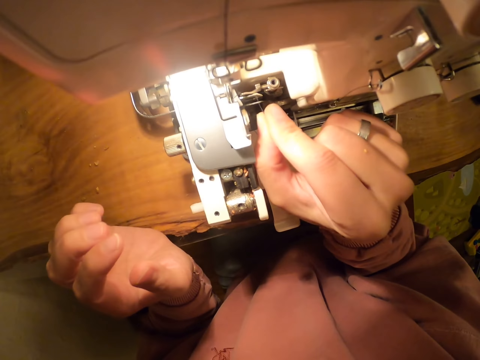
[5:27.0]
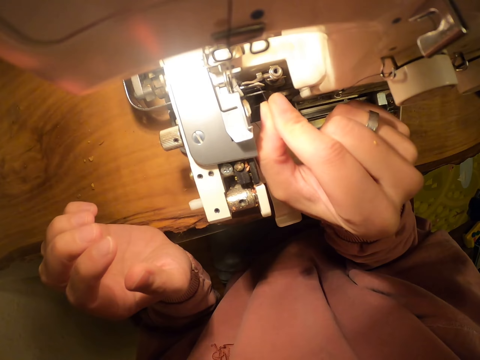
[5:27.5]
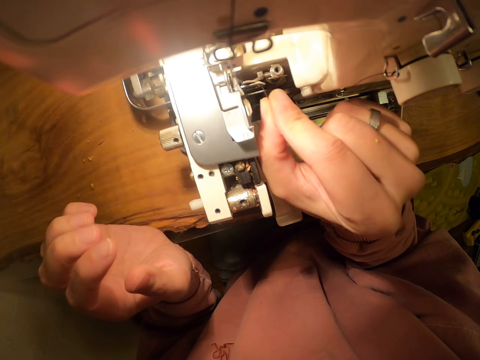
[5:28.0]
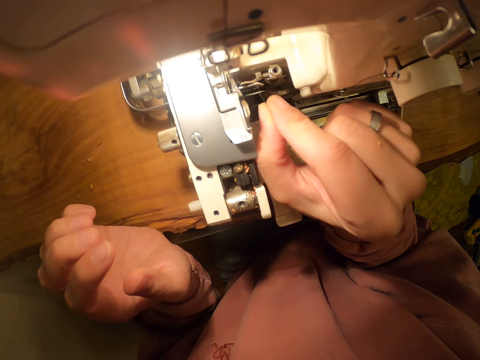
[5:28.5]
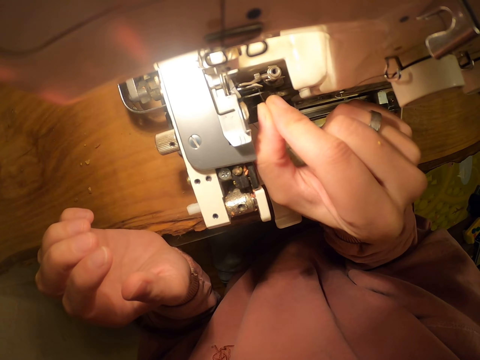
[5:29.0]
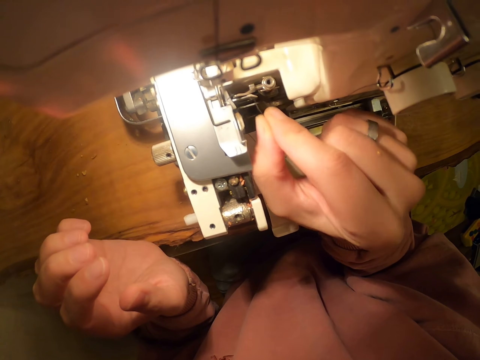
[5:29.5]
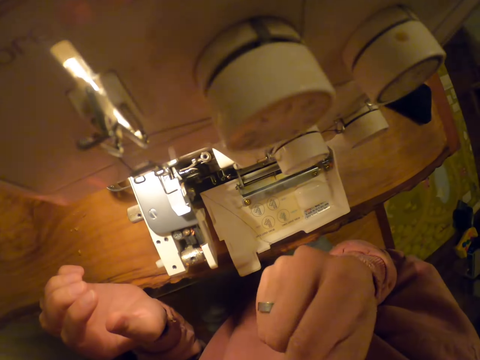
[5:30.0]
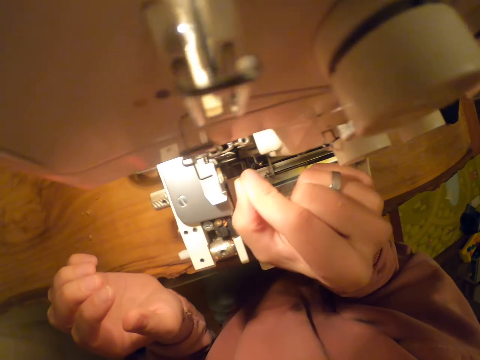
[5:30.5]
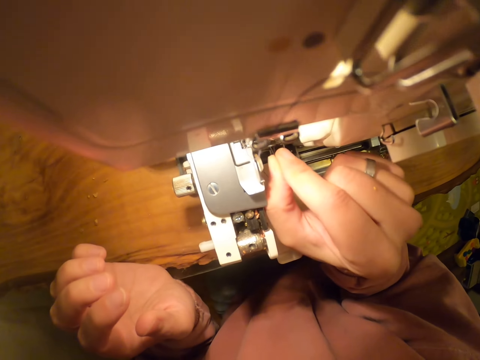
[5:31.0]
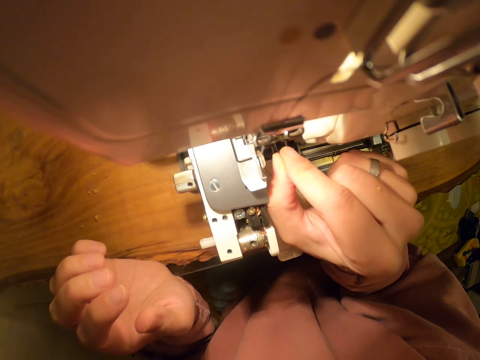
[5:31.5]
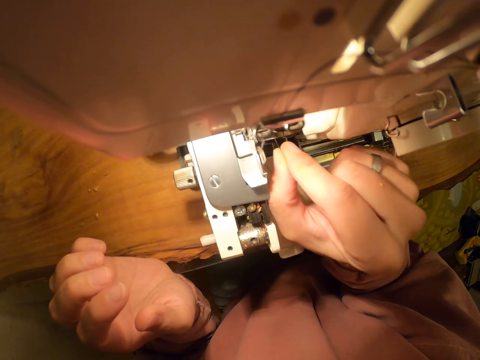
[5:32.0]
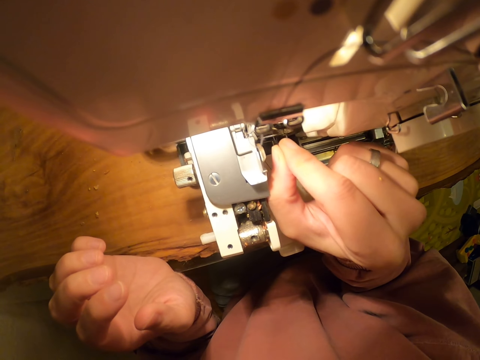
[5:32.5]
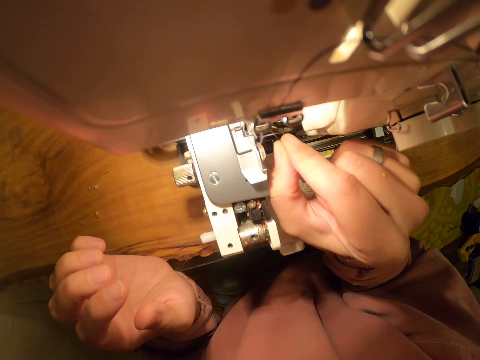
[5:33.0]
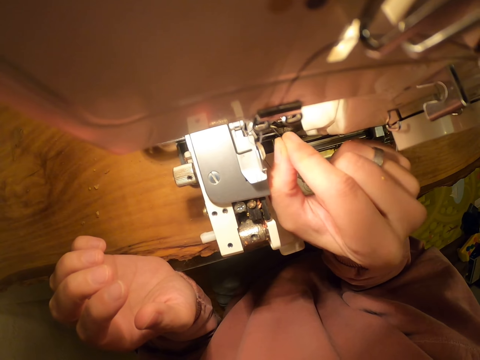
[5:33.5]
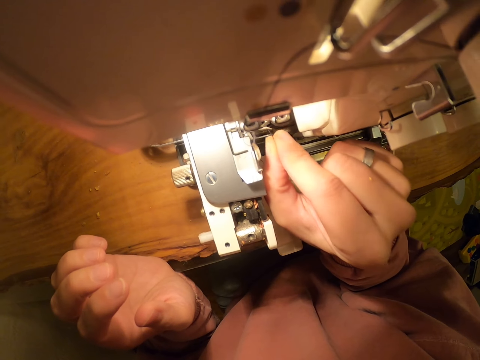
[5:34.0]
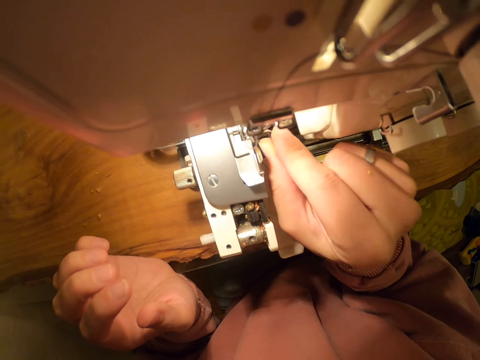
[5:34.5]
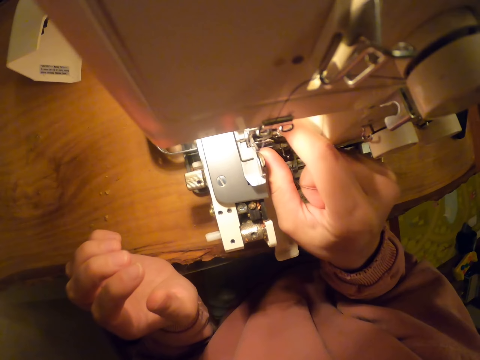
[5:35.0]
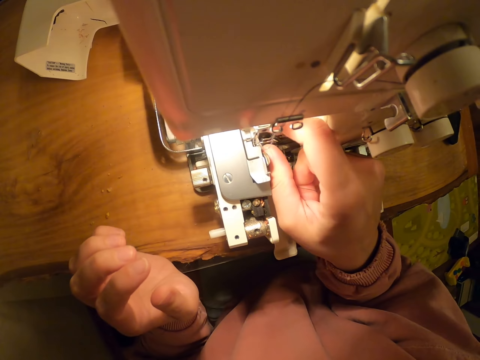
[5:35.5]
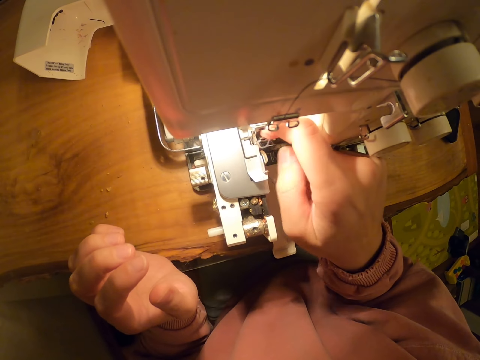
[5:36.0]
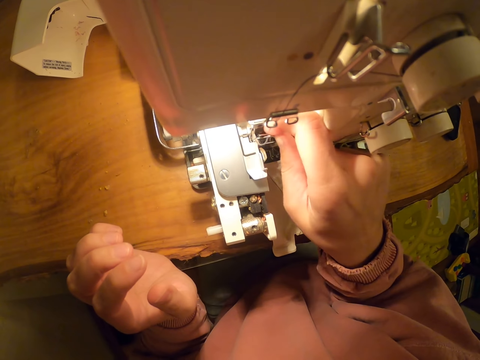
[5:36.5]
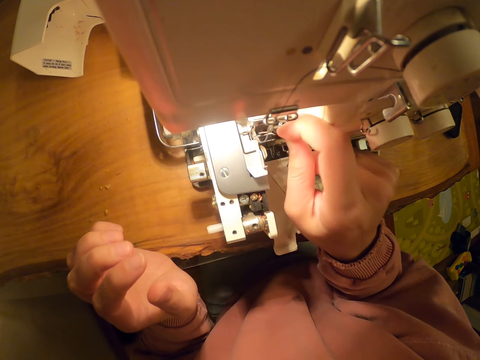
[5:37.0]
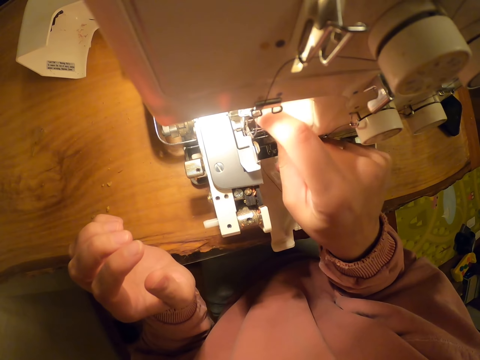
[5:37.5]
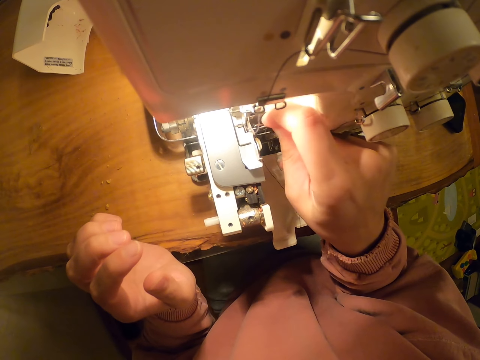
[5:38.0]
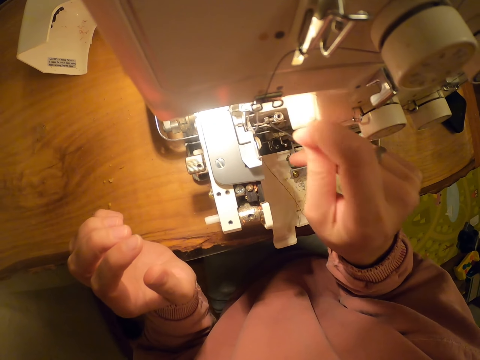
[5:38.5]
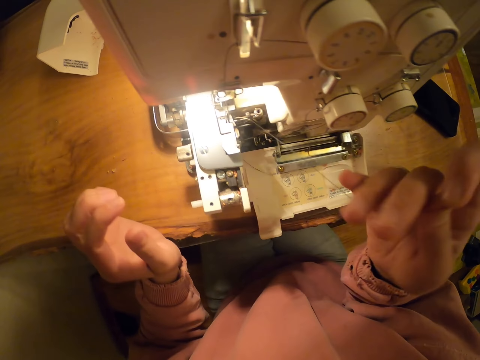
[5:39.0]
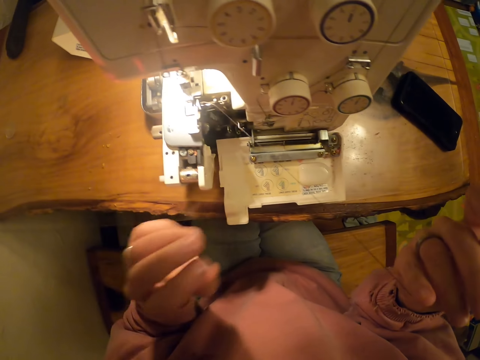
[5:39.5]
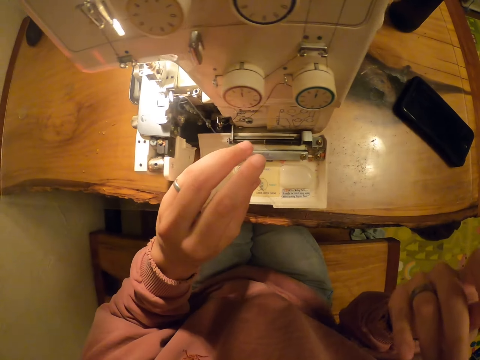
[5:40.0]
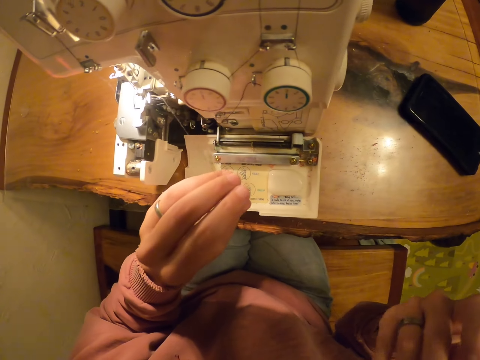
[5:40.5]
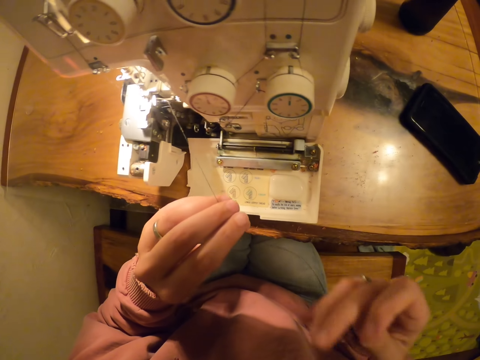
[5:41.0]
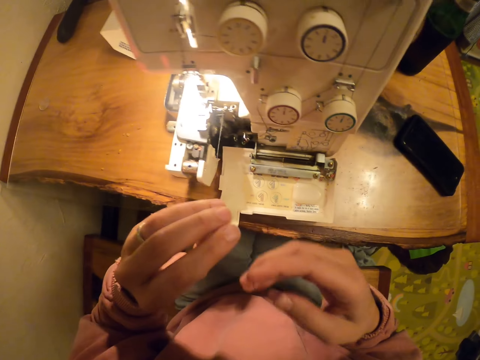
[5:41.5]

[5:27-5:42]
The camera wearer puts the string in the sewing machine. They pull the string on the sewing machine.

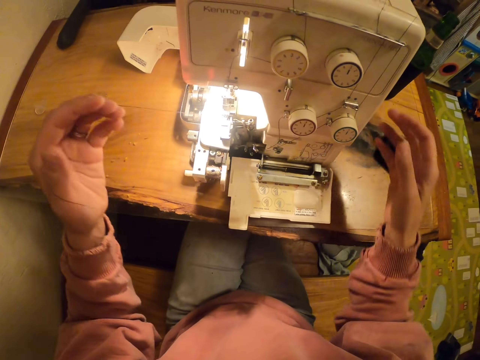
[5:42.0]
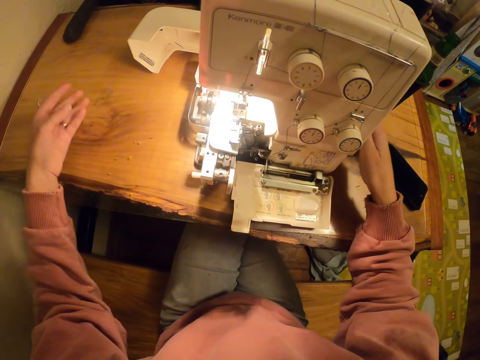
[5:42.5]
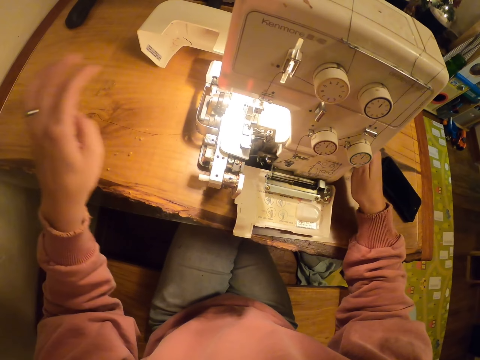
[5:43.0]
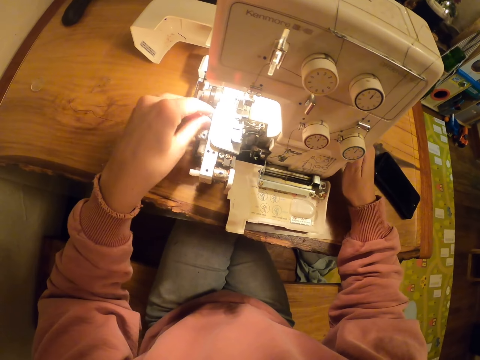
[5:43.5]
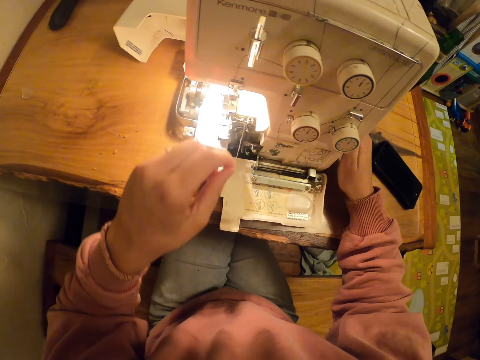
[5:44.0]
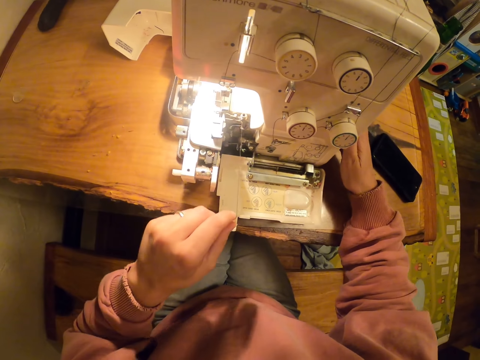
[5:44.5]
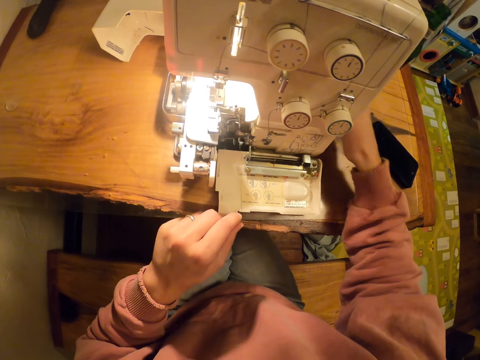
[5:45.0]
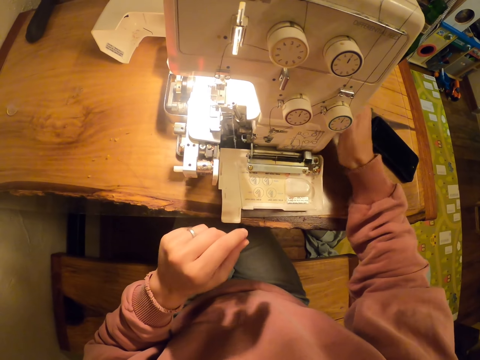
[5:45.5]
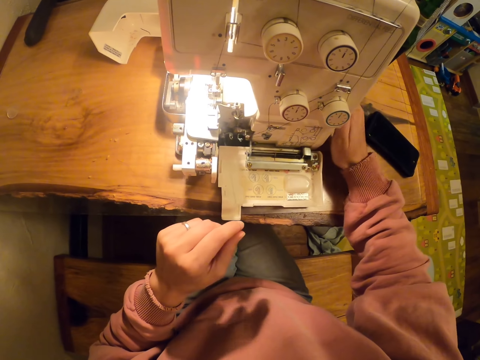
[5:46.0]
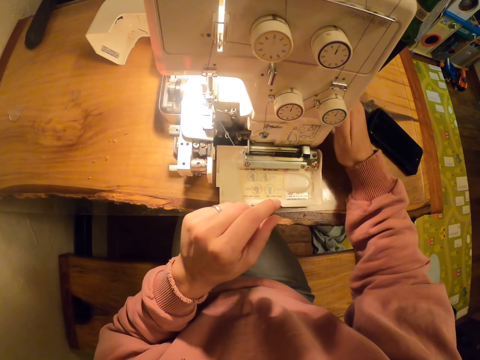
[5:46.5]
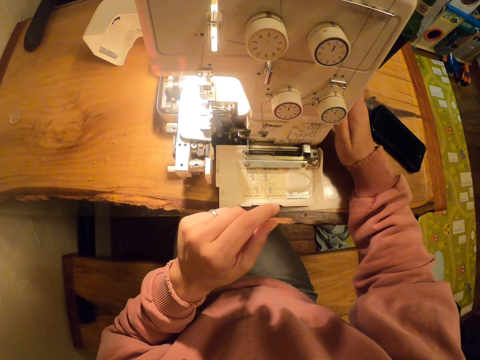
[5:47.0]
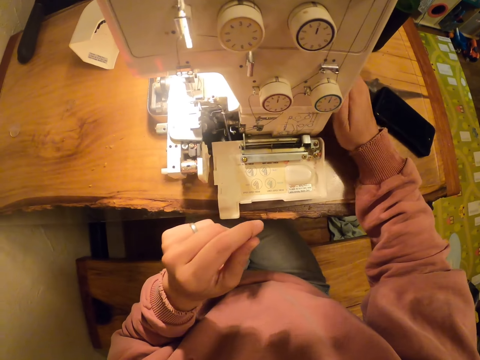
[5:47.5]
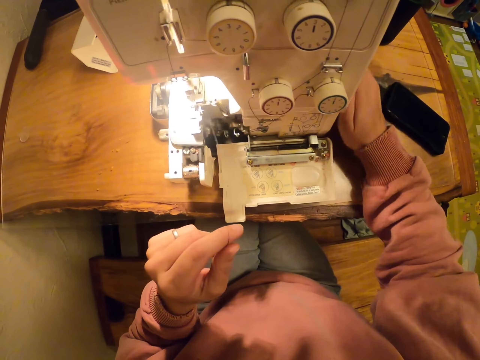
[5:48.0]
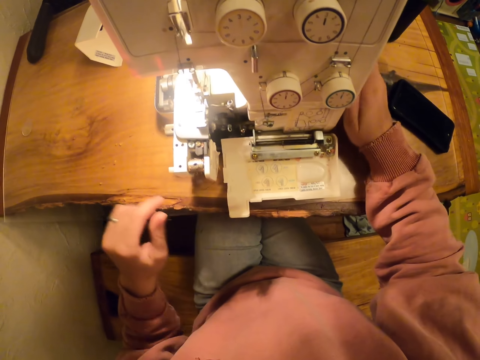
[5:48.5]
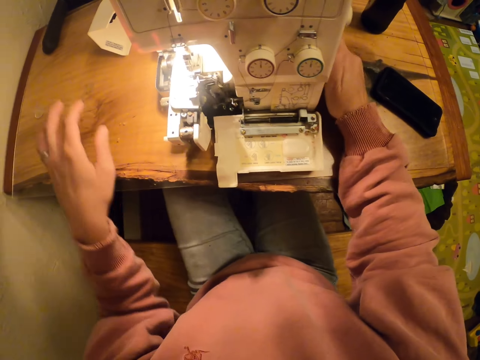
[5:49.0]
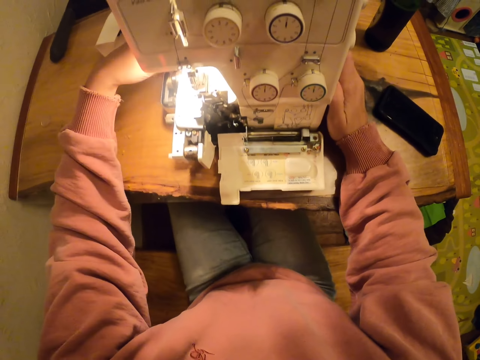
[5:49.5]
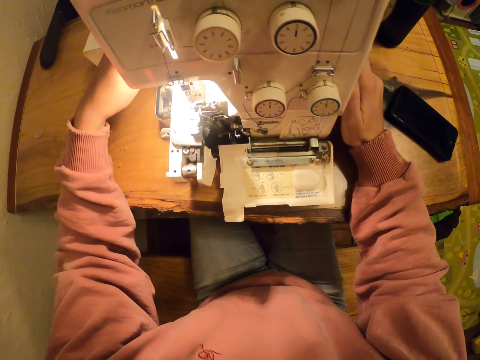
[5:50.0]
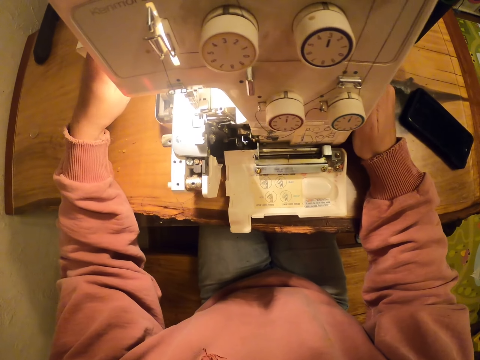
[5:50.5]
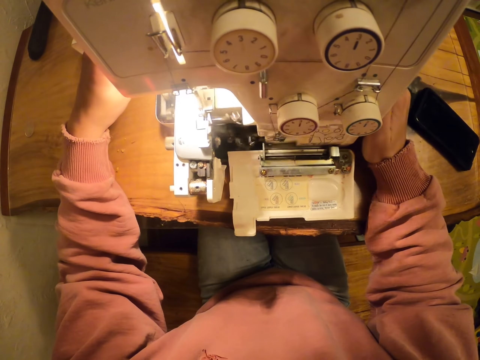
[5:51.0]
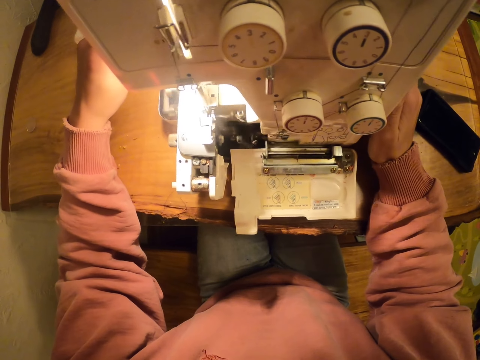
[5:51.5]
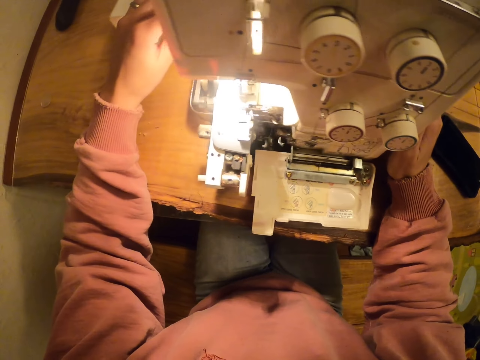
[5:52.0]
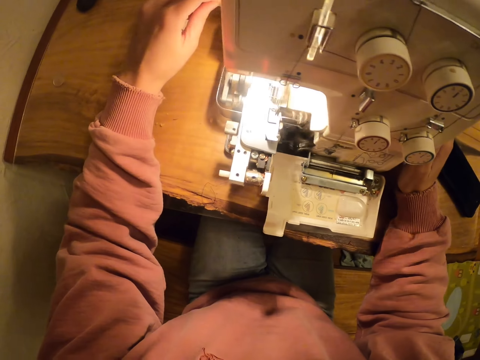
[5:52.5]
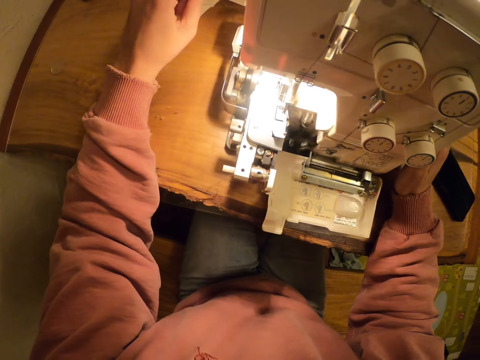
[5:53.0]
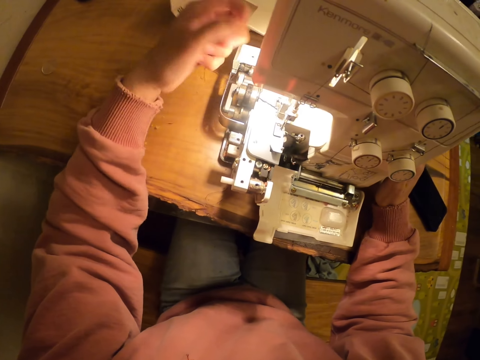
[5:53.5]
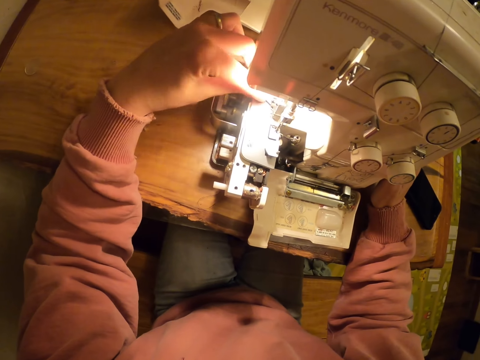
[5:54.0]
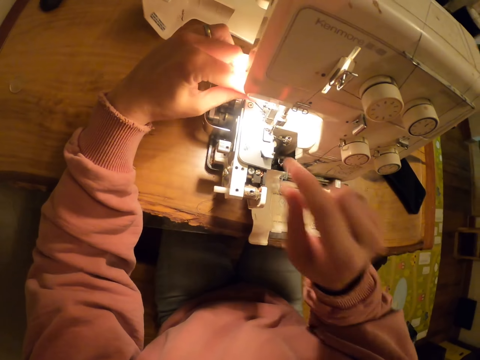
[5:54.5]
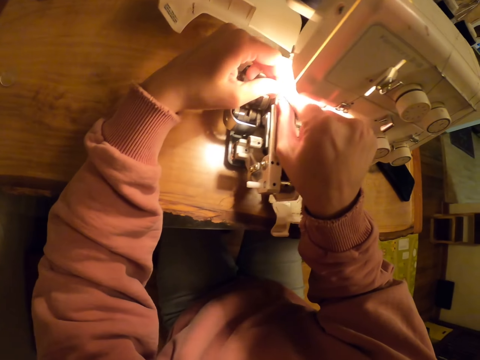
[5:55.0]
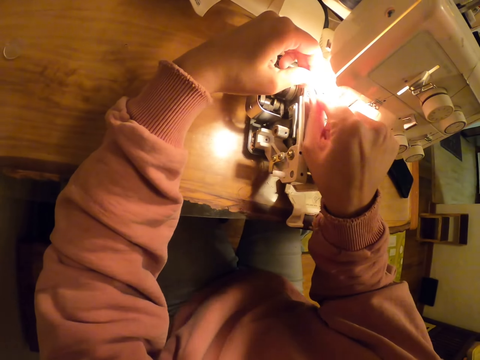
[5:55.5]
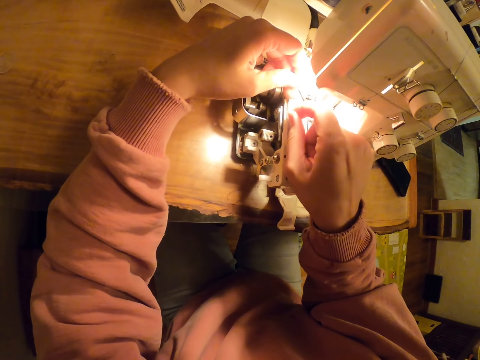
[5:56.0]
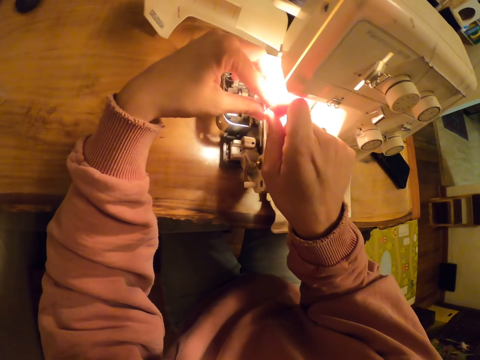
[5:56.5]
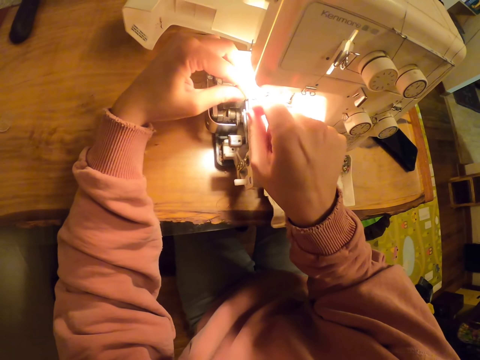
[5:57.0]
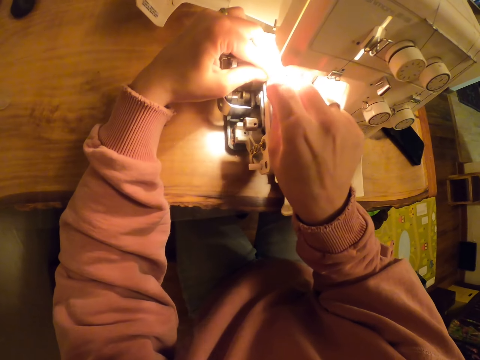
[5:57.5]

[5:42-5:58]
The camera wearer uses the sewing machine. They fix the machine. They hold the thread.
